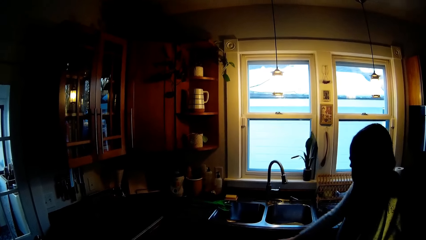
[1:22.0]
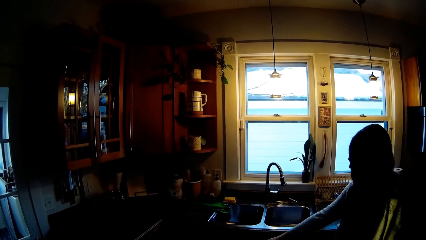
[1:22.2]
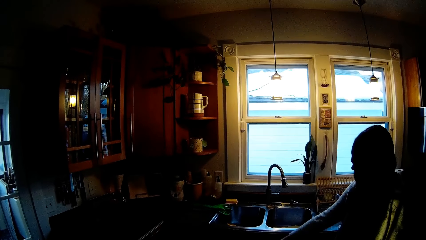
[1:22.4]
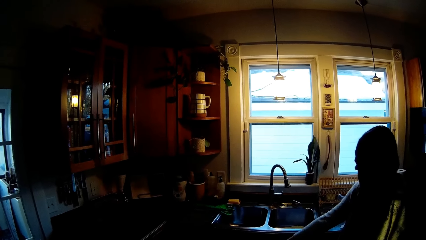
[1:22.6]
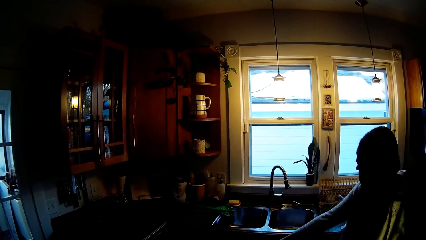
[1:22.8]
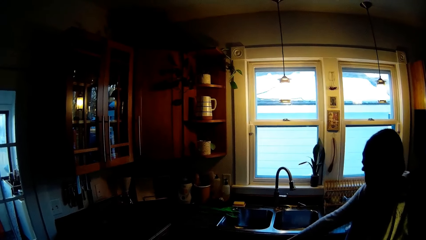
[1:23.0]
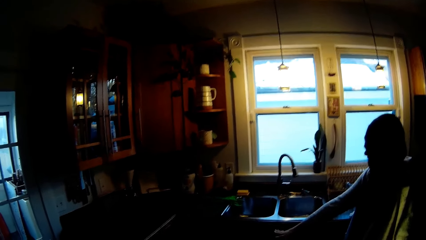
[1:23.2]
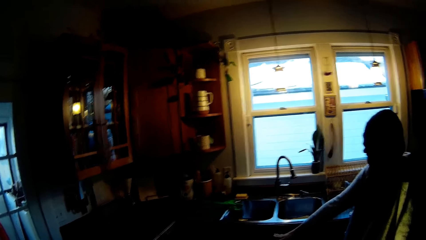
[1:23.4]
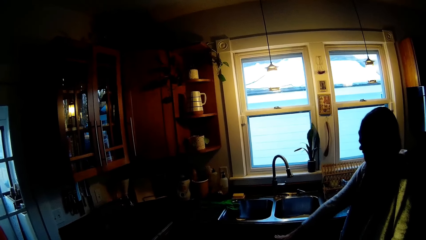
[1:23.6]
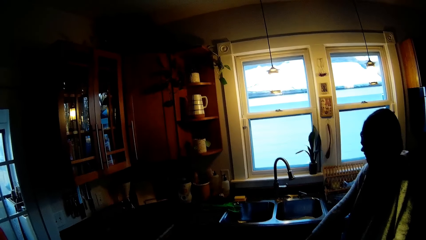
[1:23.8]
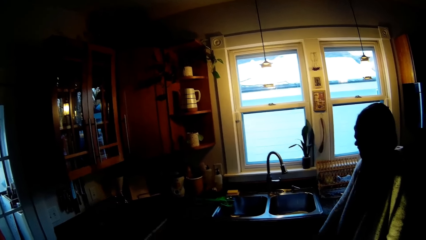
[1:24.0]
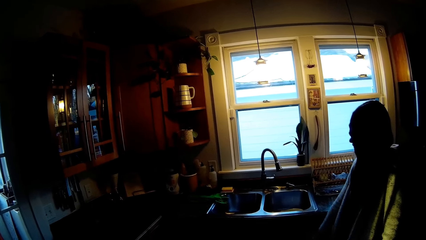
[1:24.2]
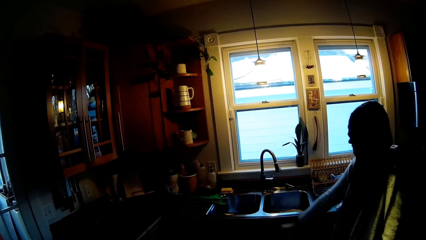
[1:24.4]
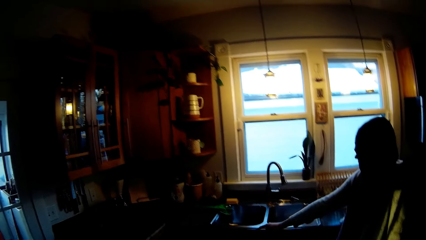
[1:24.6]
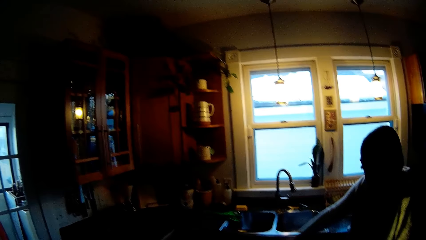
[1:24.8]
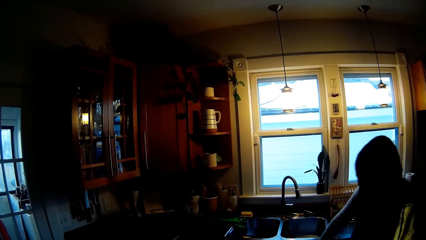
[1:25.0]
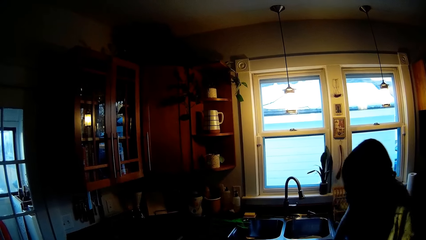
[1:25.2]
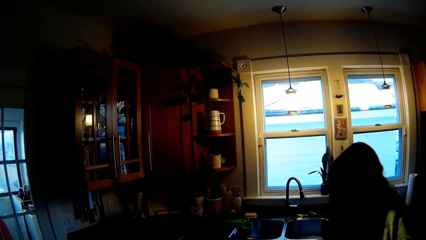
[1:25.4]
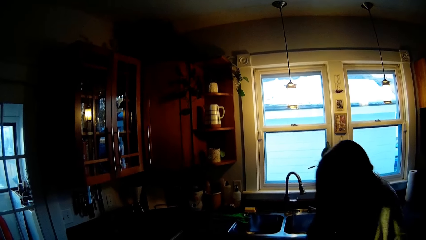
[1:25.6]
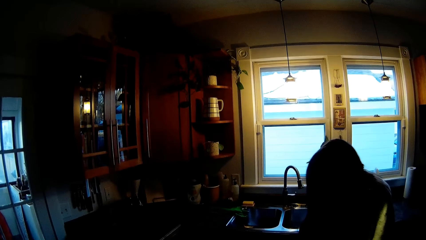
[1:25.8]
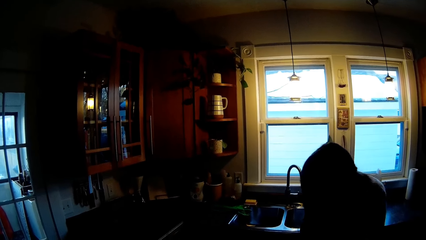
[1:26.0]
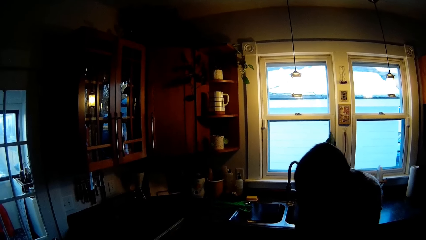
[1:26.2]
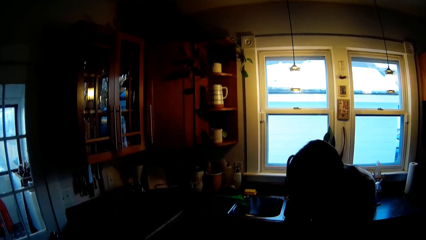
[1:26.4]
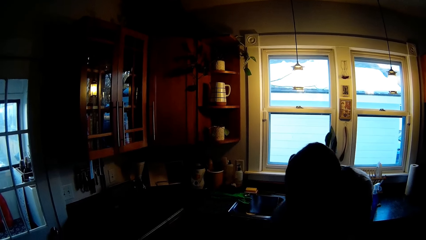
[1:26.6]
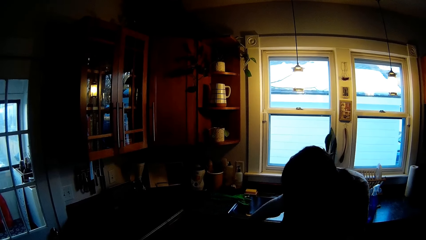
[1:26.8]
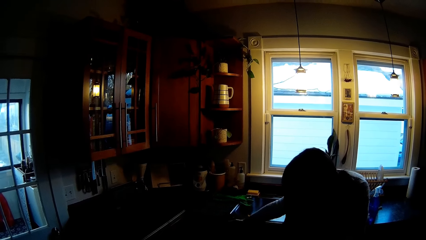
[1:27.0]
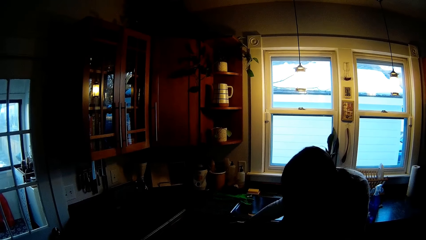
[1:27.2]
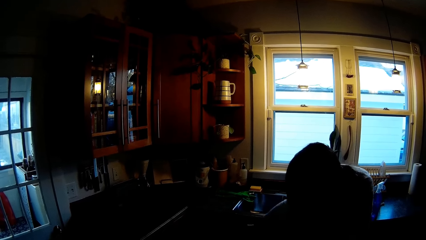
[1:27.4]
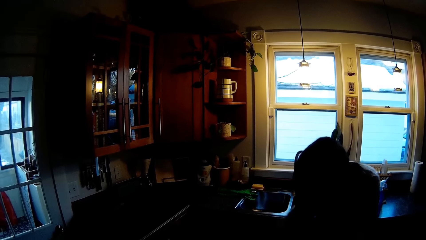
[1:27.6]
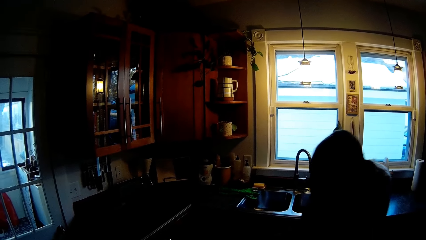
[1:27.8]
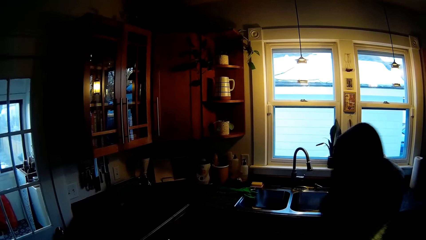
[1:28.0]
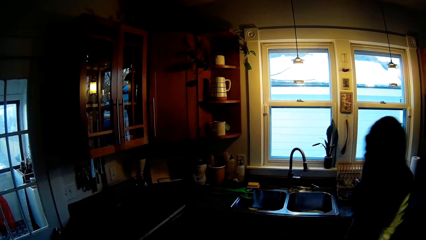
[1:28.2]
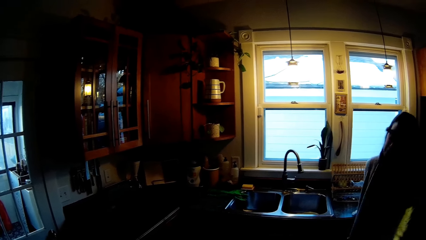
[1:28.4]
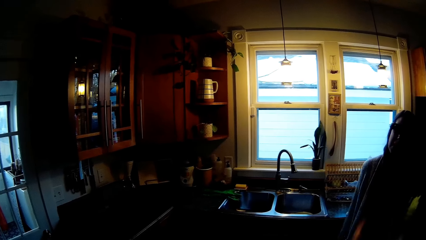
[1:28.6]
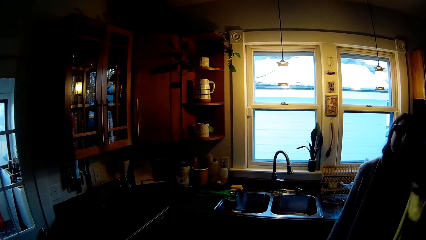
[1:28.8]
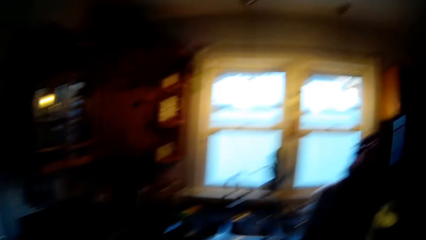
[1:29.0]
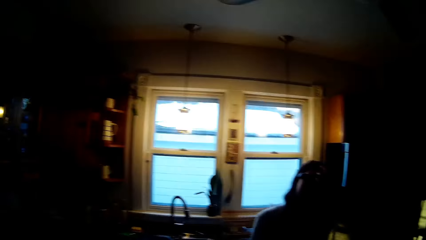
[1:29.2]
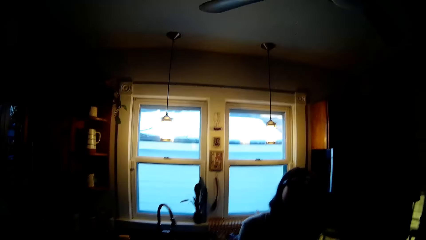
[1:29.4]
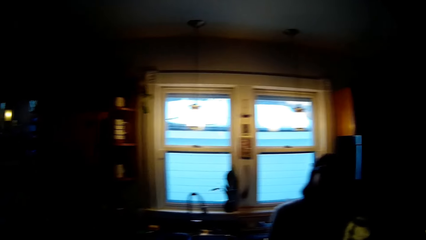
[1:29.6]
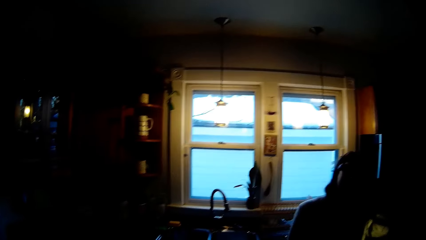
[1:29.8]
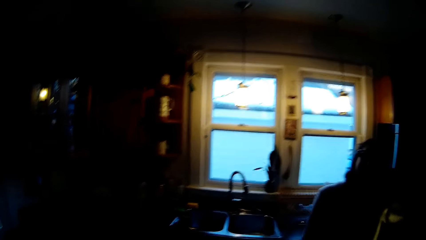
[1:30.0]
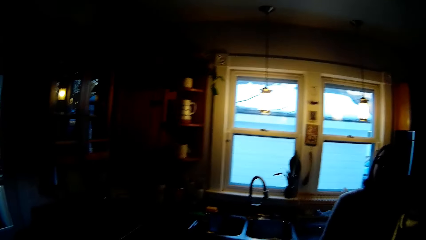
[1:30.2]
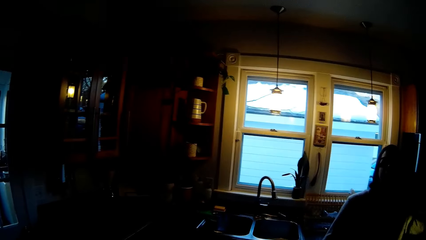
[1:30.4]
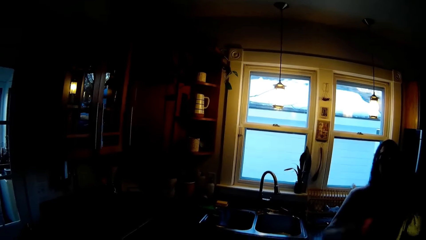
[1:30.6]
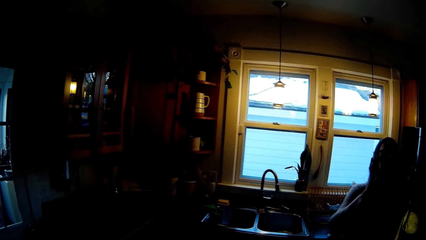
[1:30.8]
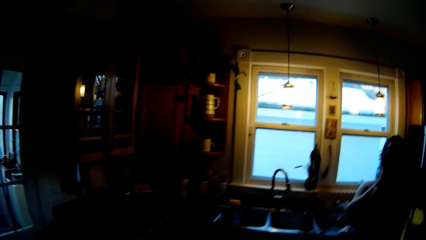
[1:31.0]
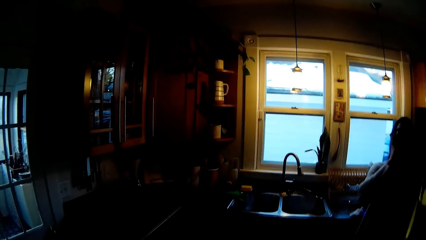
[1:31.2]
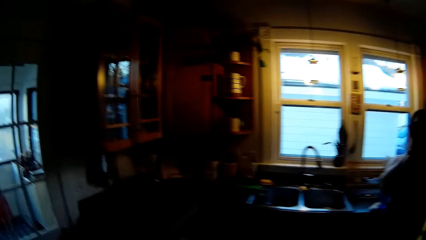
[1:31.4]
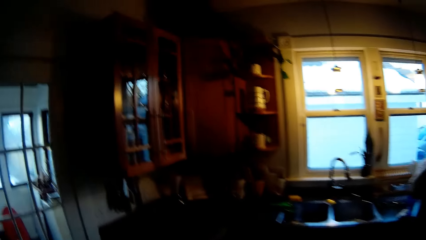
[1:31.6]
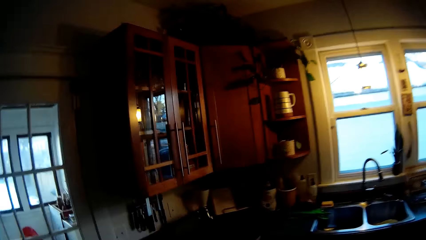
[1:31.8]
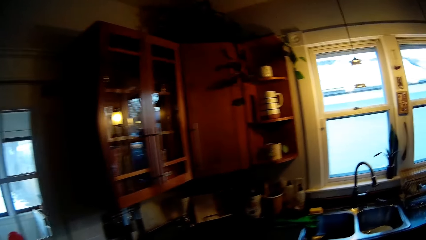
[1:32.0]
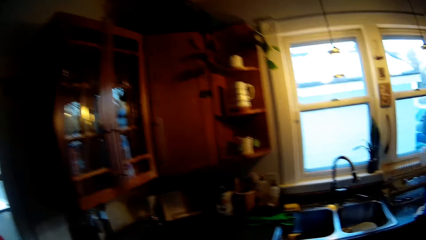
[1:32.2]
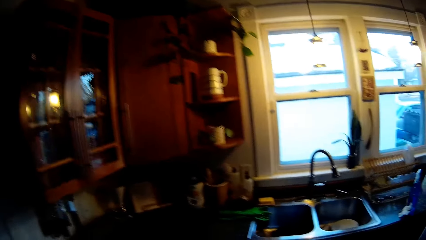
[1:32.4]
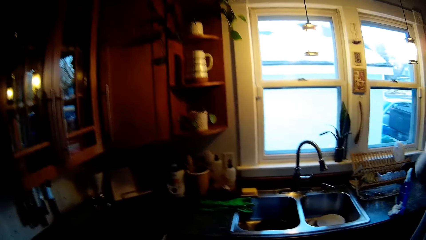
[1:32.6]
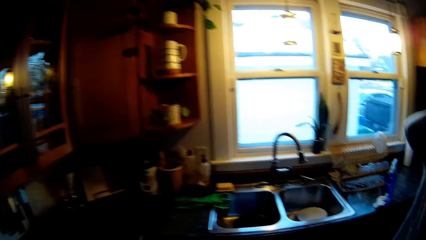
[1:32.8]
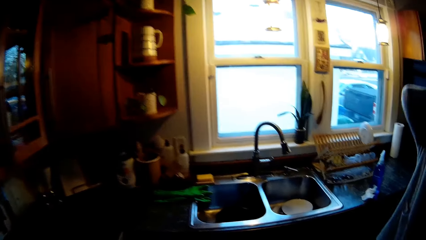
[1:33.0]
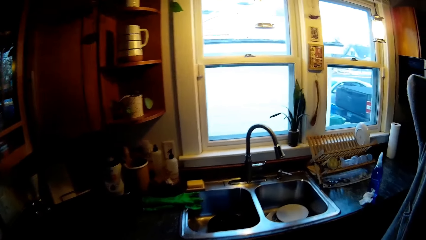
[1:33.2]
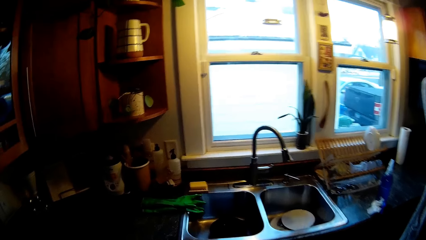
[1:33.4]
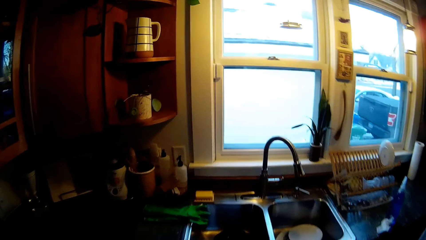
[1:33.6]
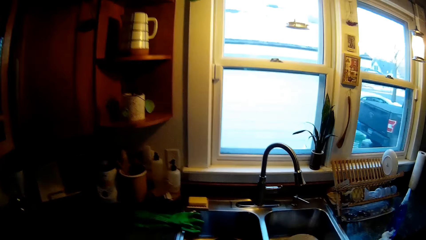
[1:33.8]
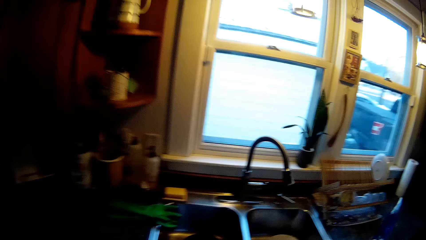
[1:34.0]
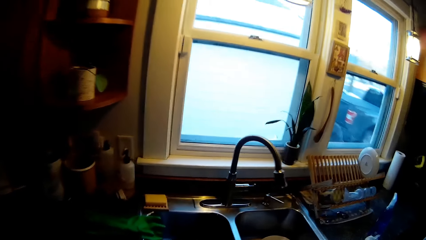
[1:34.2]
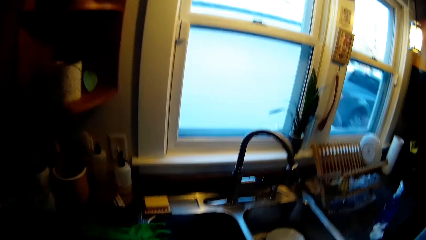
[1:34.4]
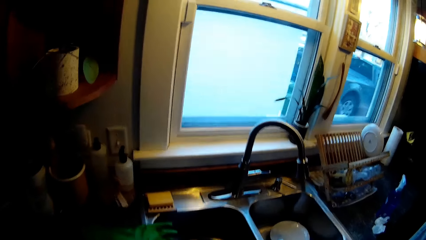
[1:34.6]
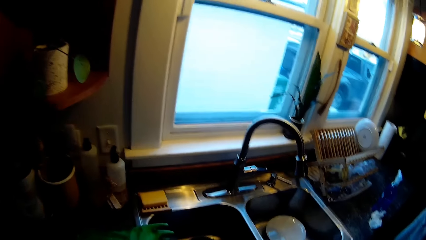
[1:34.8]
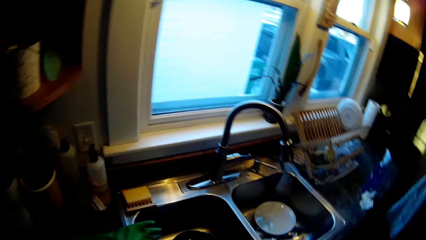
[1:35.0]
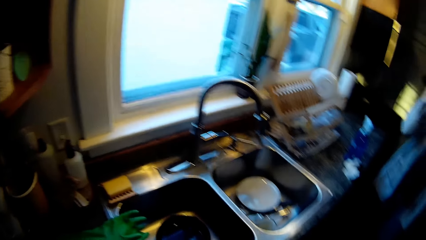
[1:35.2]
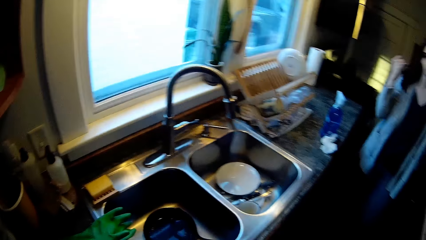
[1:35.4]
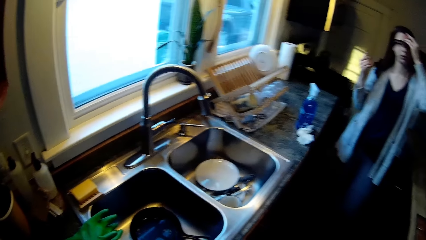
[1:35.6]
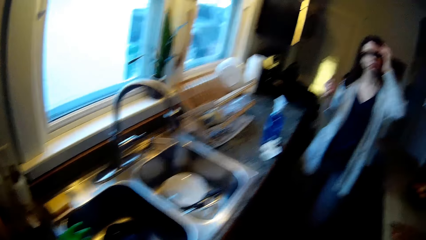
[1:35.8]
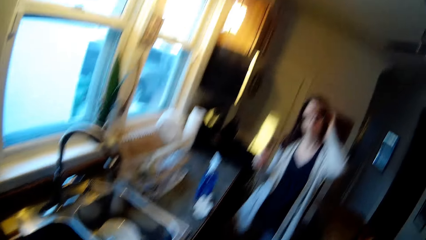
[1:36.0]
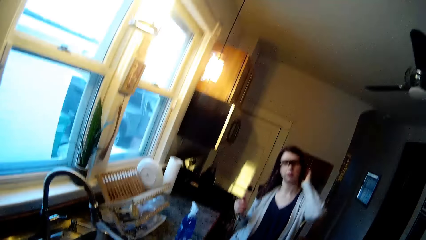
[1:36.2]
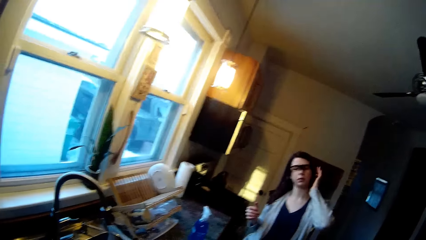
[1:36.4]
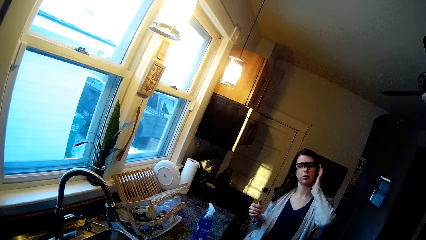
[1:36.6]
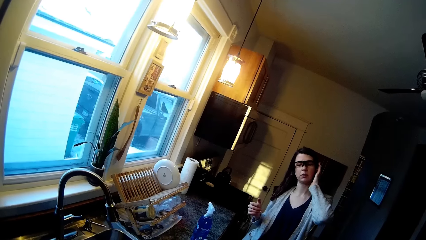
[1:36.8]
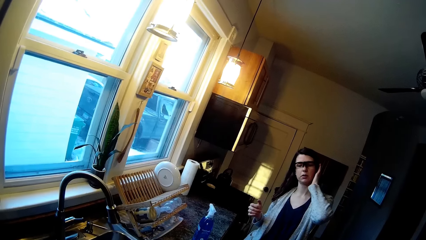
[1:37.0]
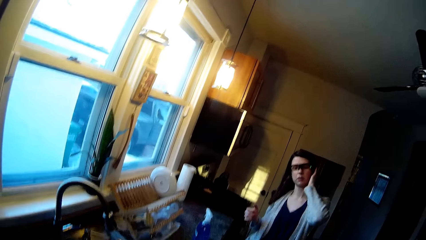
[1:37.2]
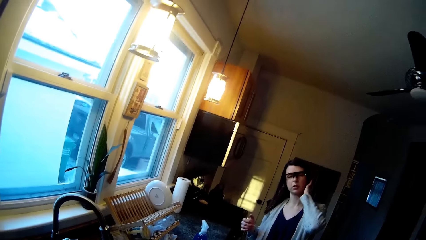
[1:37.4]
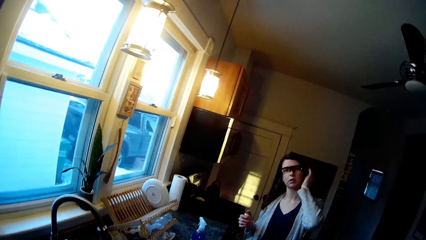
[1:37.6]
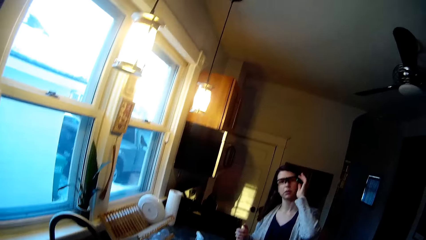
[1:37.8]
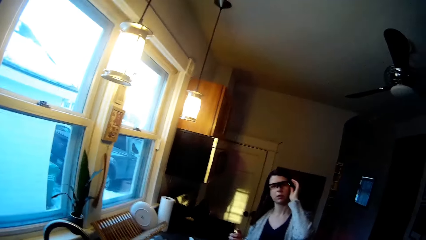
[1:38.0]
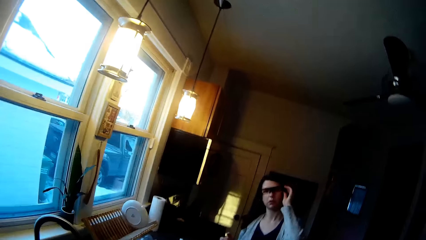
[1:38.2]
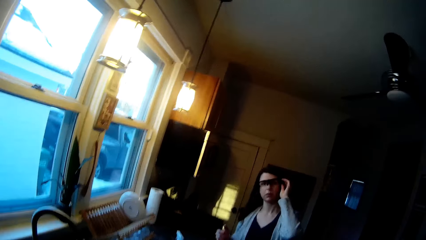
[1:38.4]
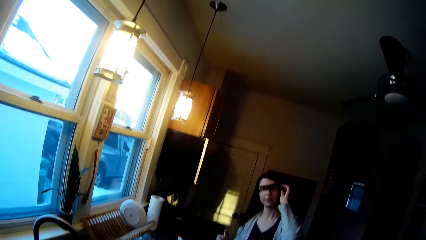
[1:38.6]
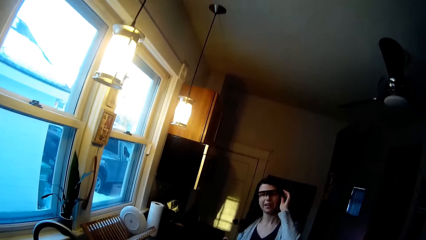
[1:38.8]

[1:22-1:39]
A woman interacts with the camera wearer. The woman does something. The woman aligns her hair with the left hand. The woman interacts with the camera wearer. The woman aligns her hair with the left hand.
